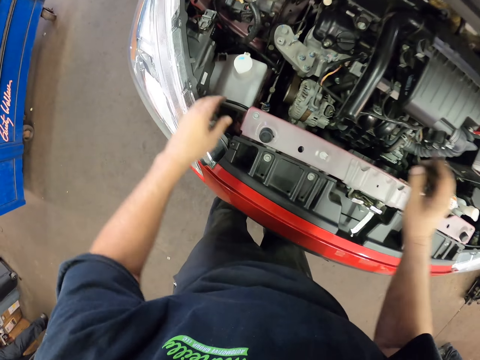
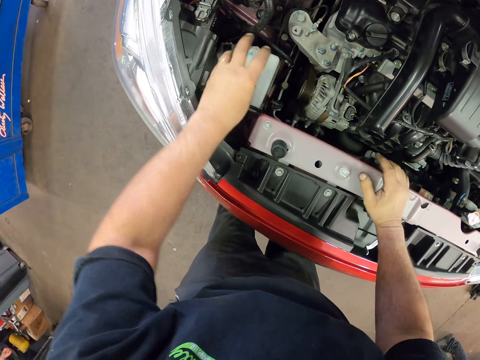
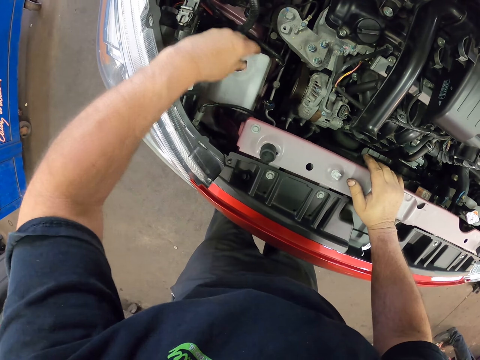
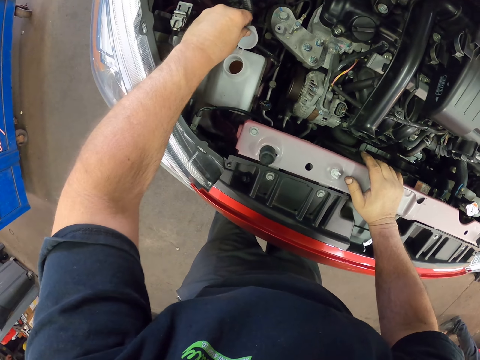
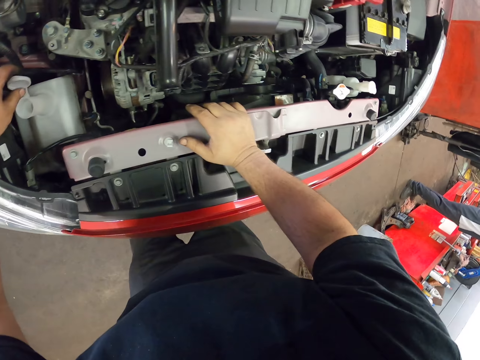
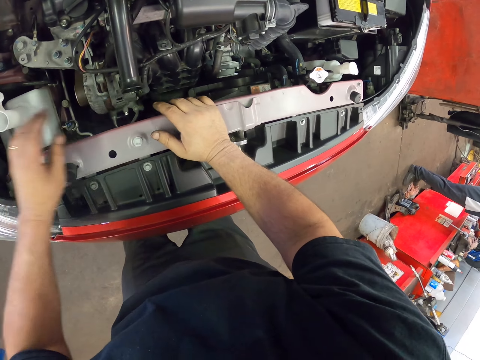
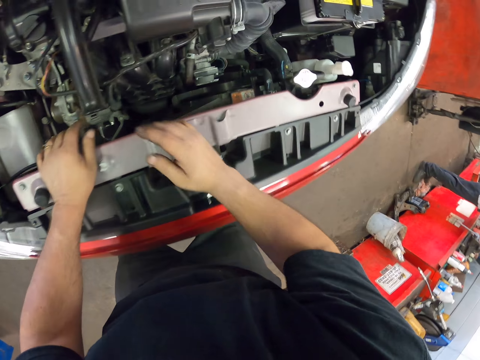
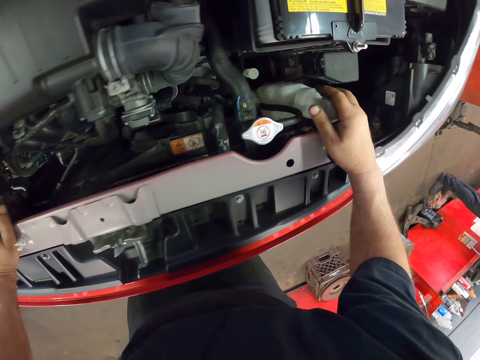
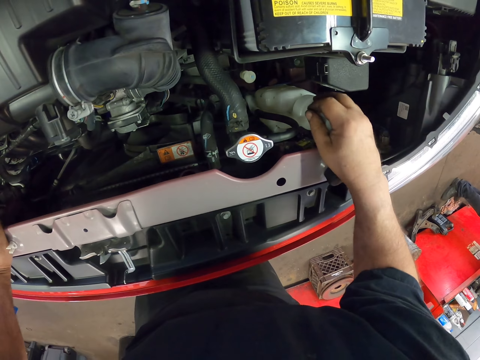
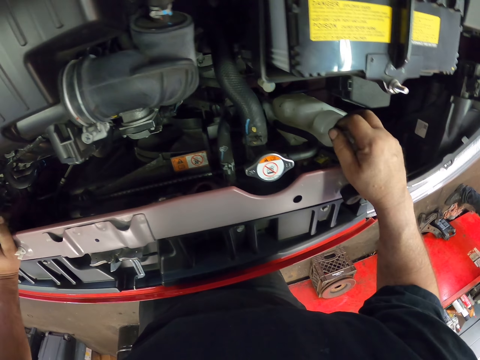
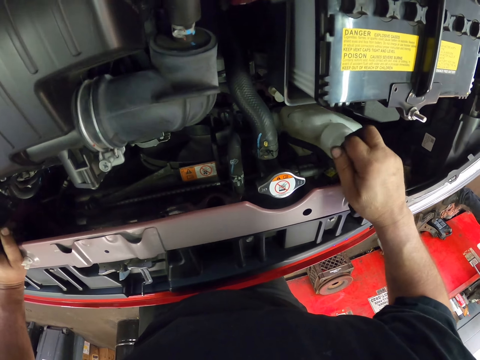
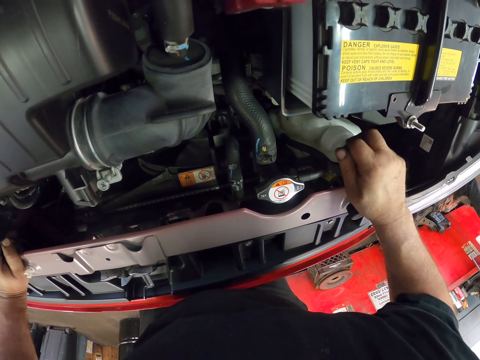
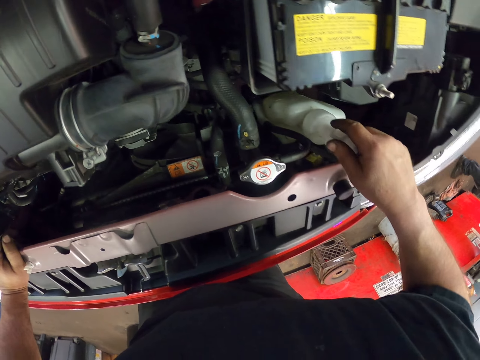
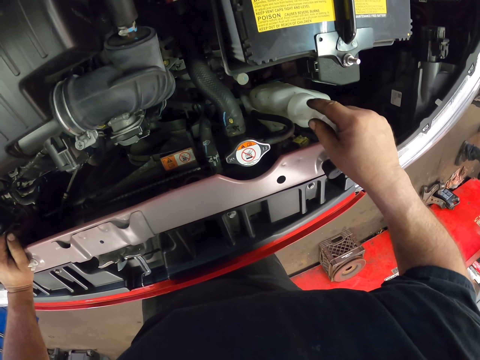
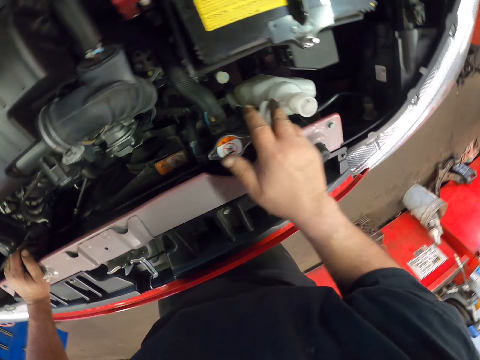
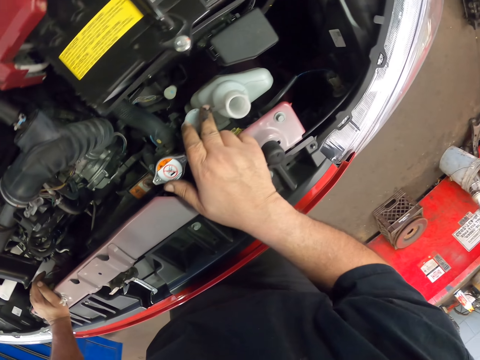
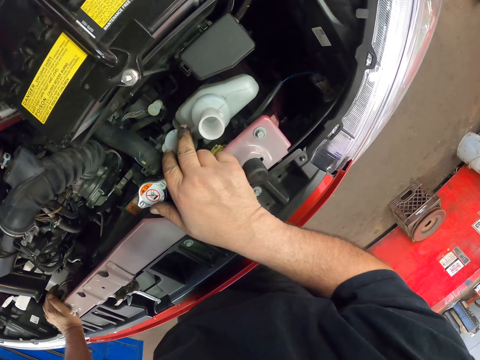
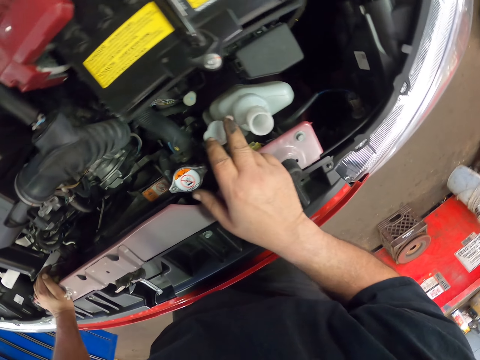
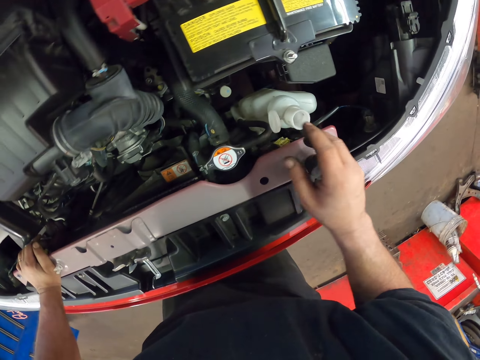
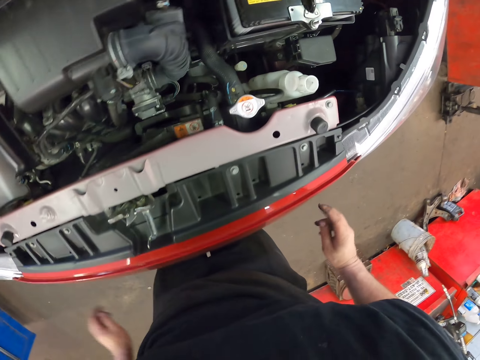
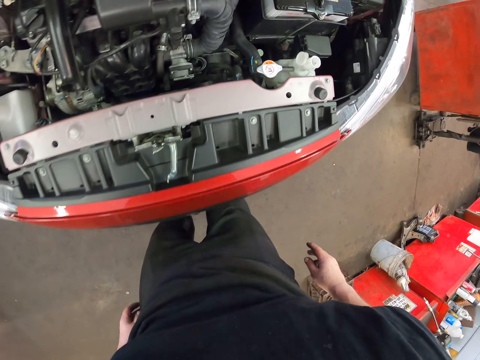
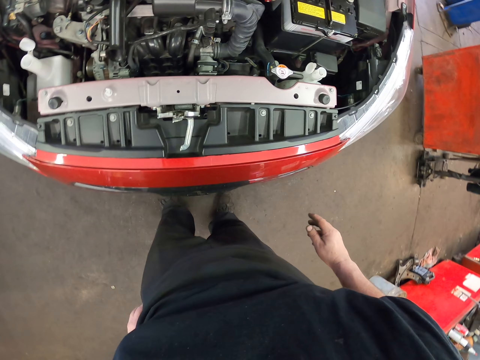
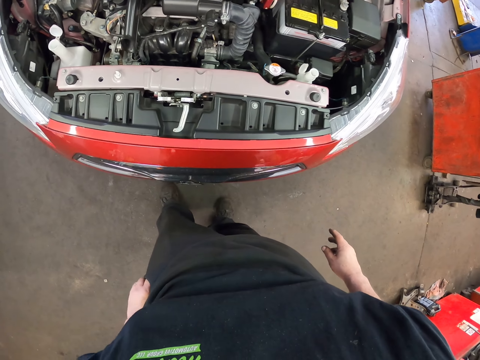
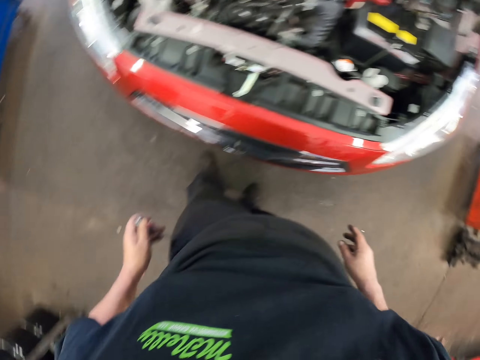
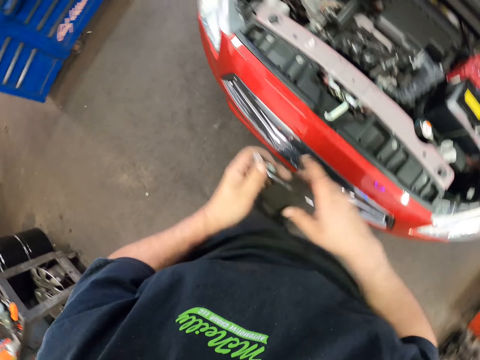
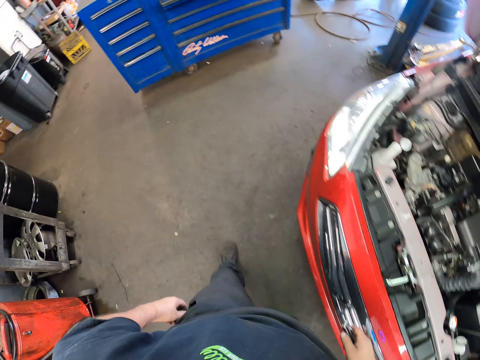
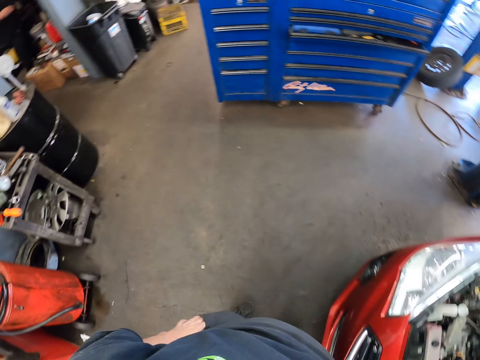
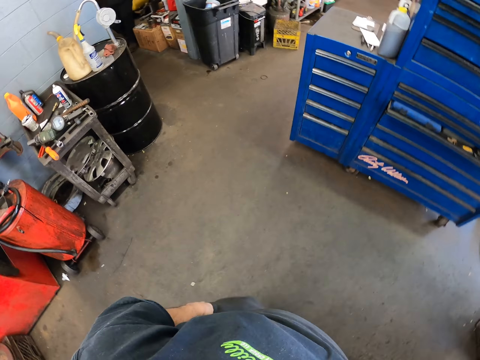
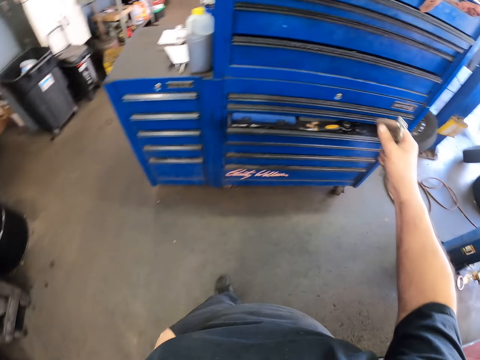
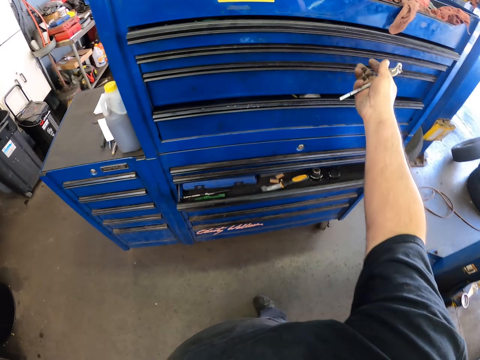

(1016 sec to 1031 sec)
The camera wearer looks around the engine. They open the white bottle on the right side. They look around the engine. They shake the white bottle on the left side. They open the white bottle on the left side. They stand up. They look around the engine. They pick the torch from the pocket. They walk around the working area.

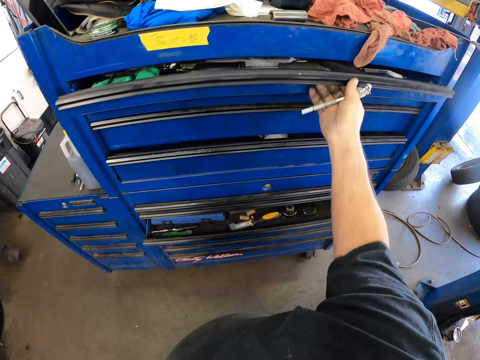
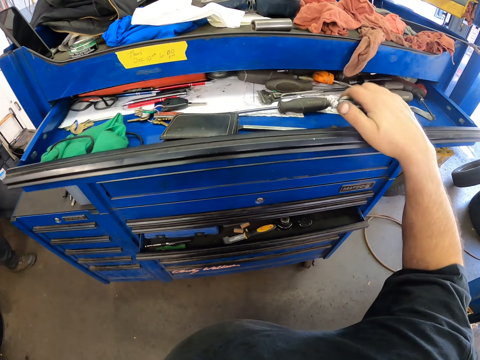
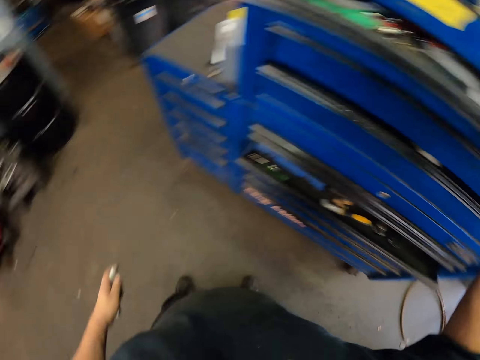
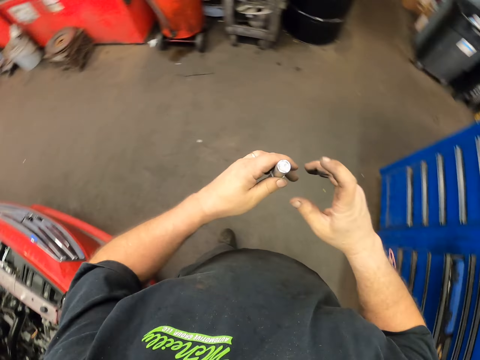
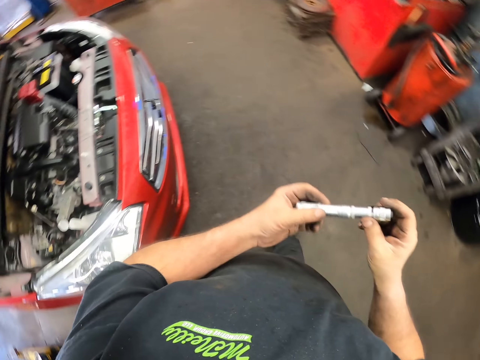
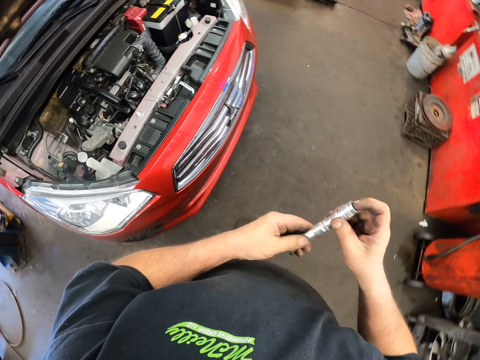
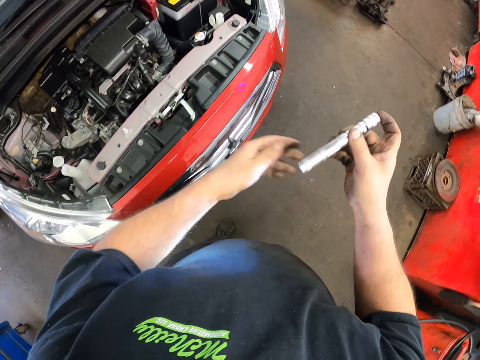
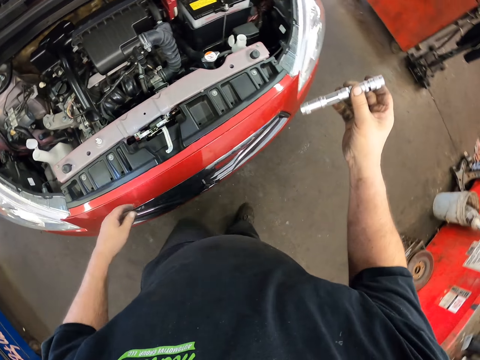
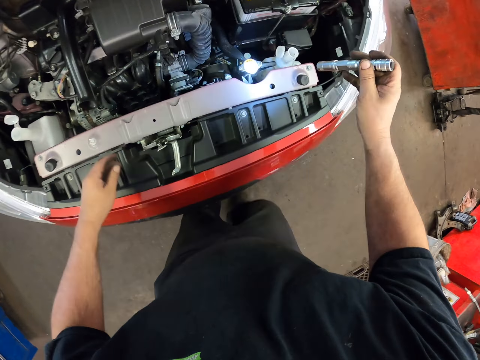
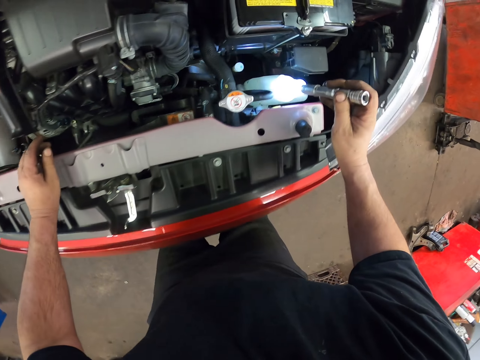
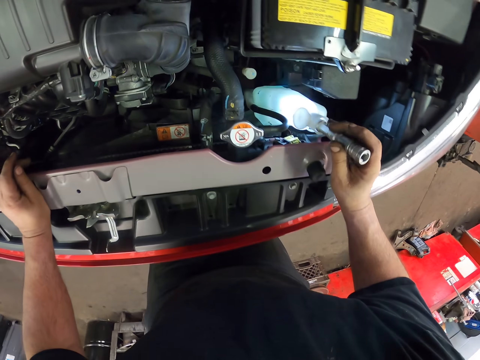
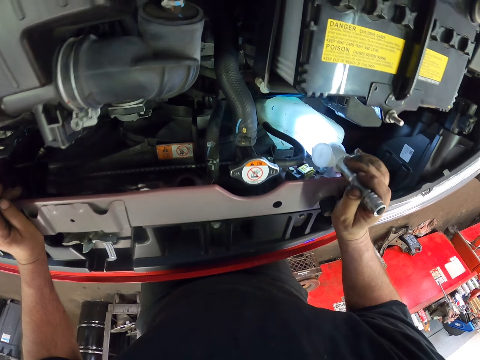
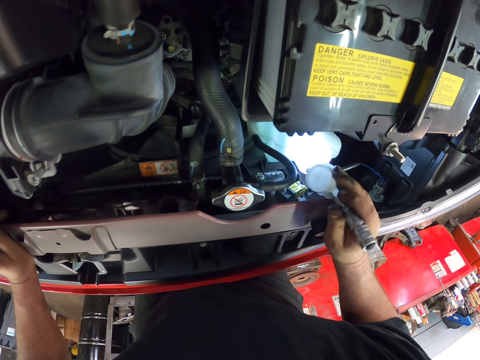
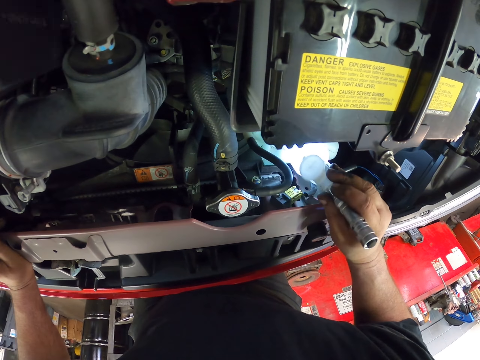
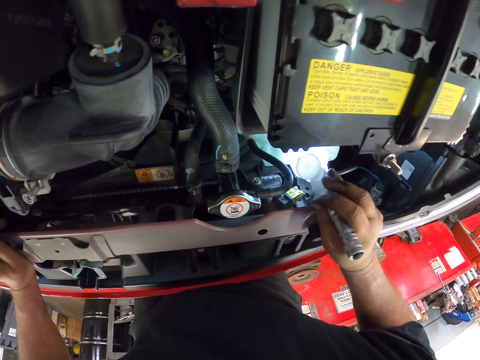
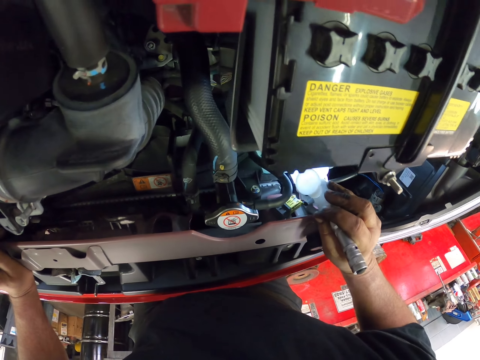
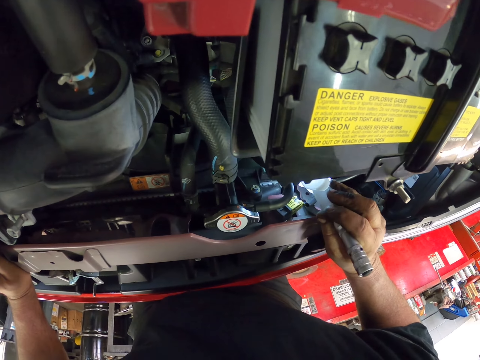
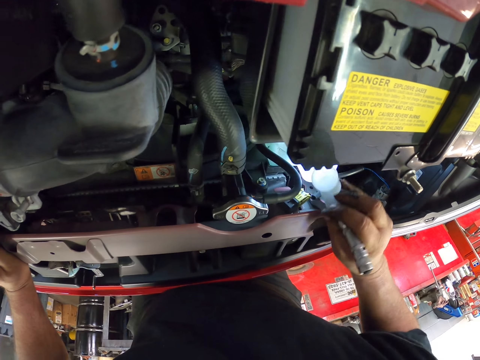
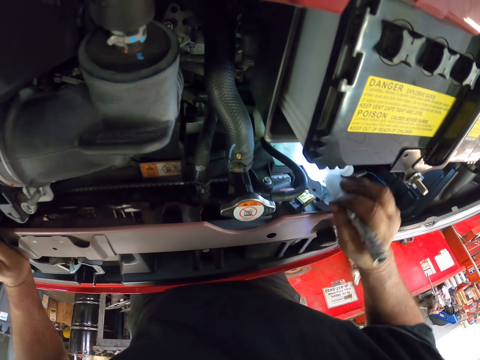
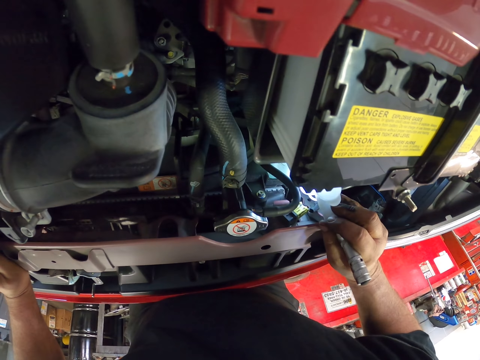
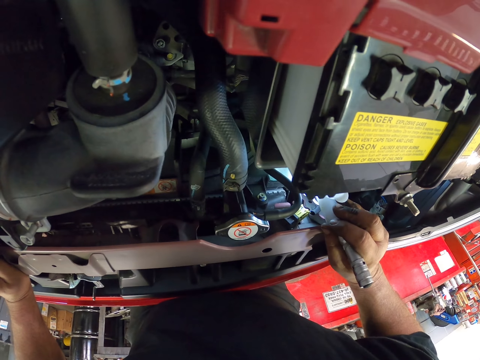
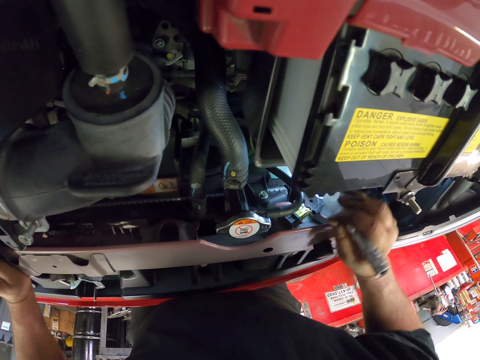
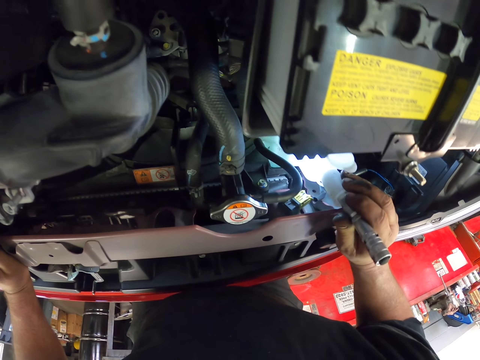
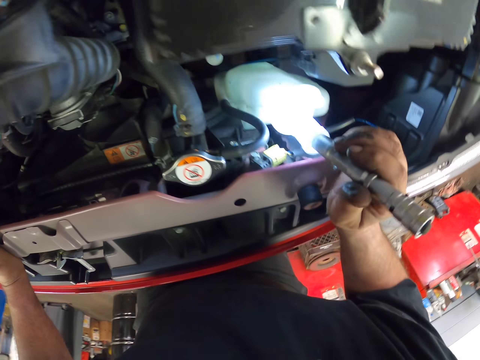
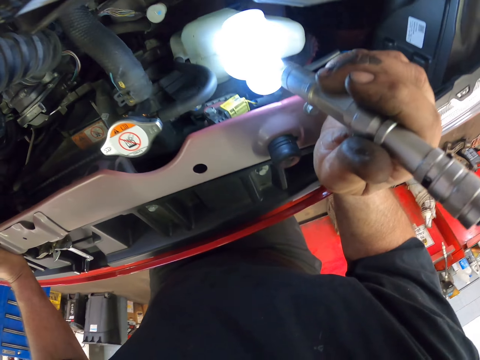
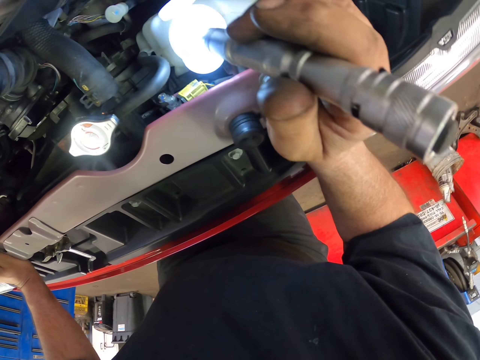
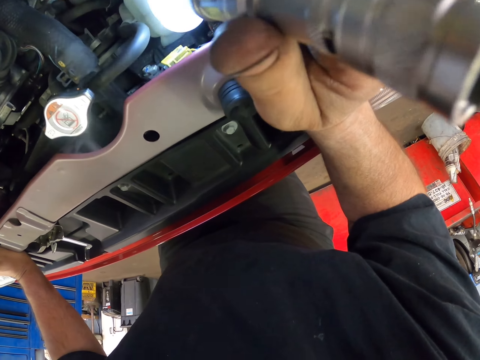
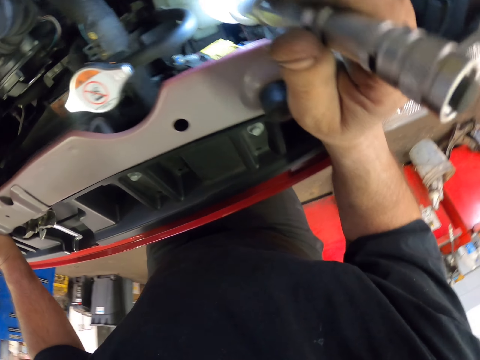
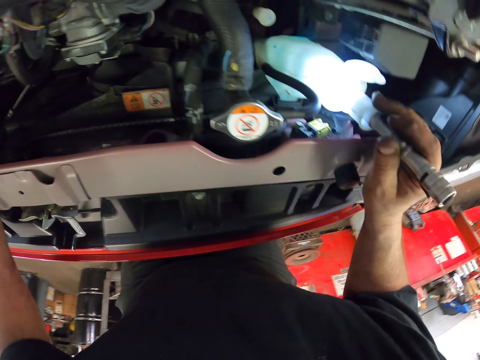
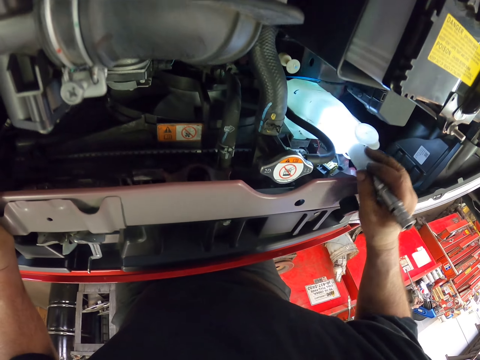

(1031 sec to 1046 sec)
The camera wearer opens the blue drawer. They put the pliers in the blue drawer. They close the blue drawer. They walk around the garage. They carry the torch. They light the torch. They insert the torch in the white bottle. They look around the engine. They shake the white bottle on the left side. They remove the torch from the white bottle.
